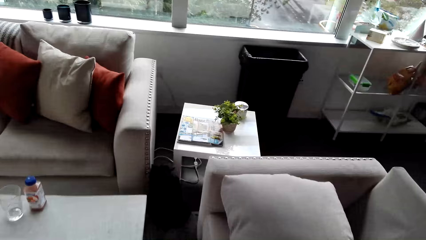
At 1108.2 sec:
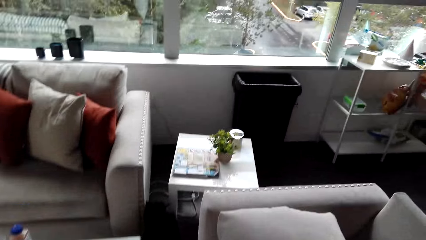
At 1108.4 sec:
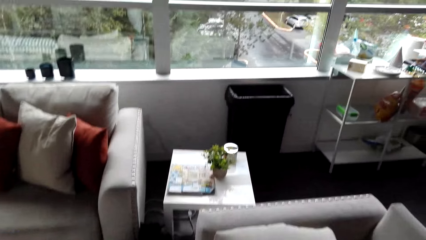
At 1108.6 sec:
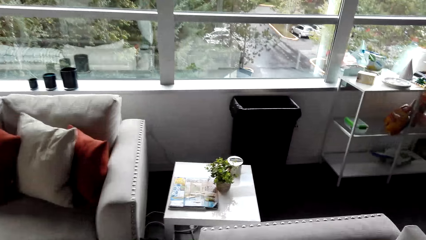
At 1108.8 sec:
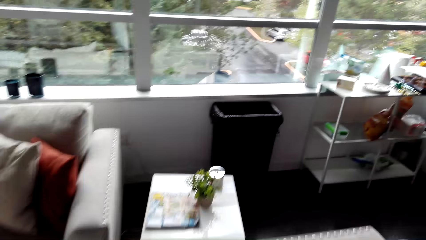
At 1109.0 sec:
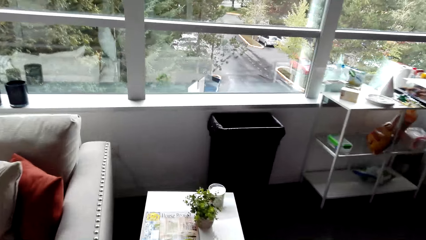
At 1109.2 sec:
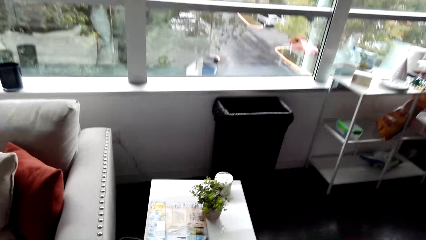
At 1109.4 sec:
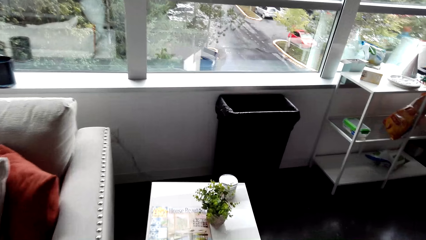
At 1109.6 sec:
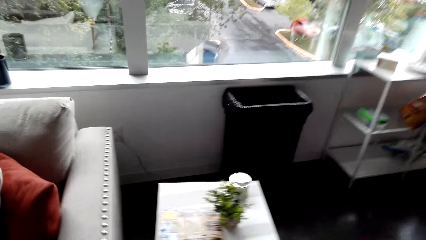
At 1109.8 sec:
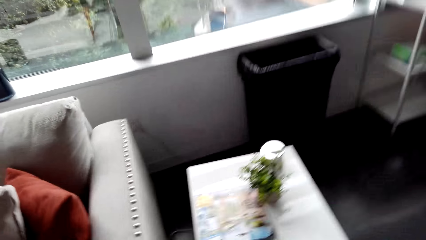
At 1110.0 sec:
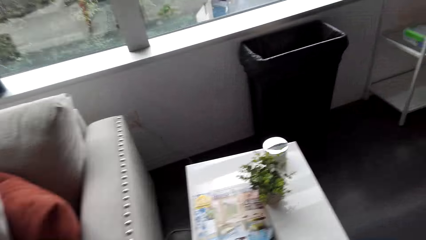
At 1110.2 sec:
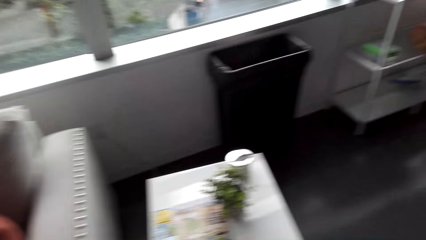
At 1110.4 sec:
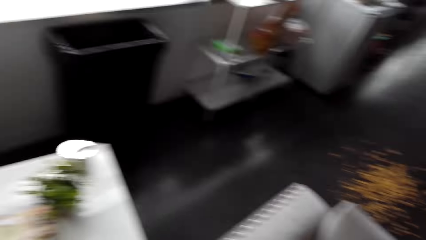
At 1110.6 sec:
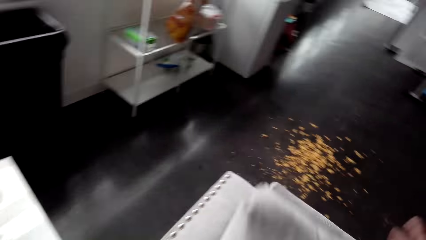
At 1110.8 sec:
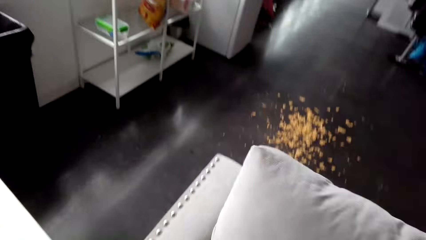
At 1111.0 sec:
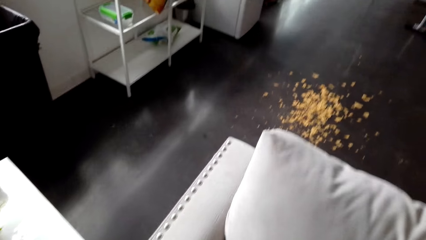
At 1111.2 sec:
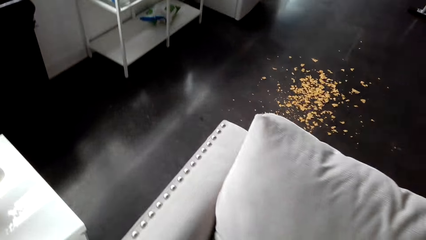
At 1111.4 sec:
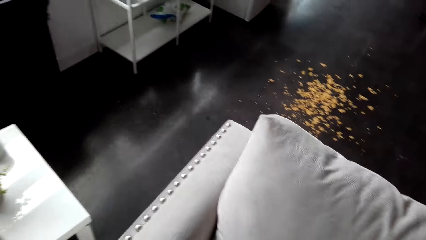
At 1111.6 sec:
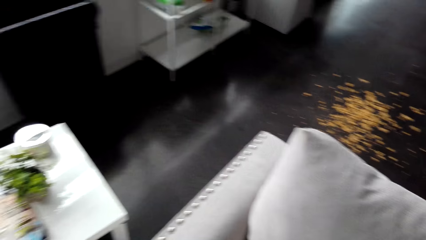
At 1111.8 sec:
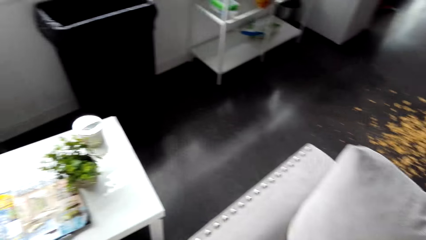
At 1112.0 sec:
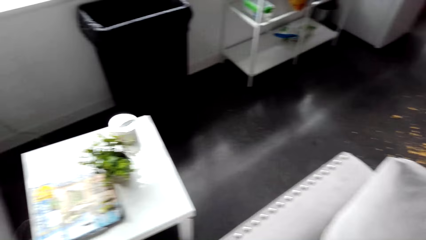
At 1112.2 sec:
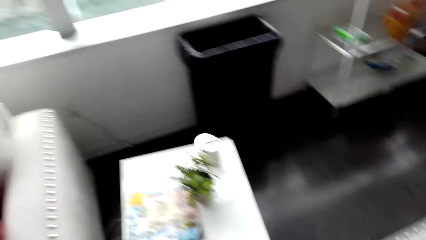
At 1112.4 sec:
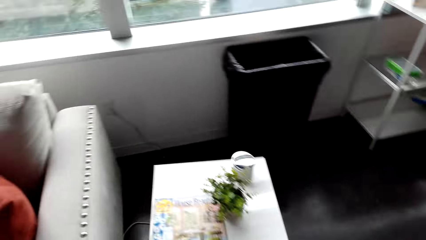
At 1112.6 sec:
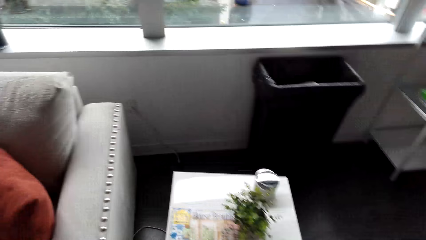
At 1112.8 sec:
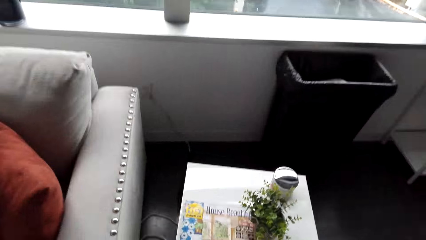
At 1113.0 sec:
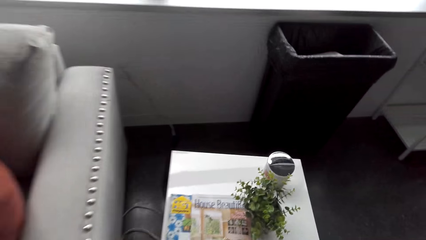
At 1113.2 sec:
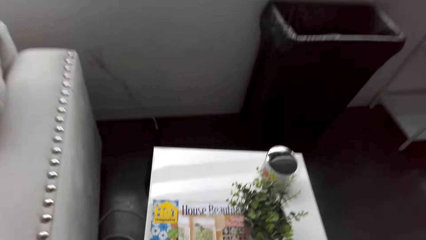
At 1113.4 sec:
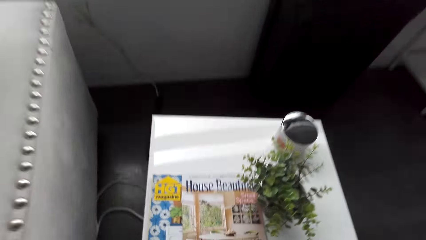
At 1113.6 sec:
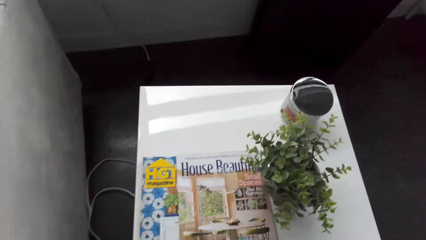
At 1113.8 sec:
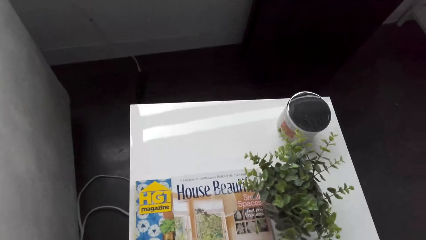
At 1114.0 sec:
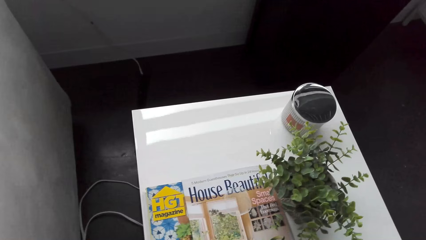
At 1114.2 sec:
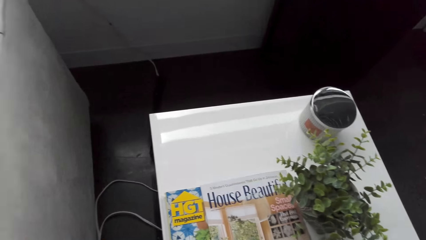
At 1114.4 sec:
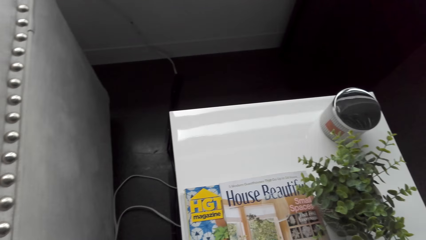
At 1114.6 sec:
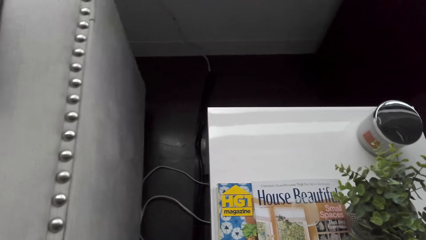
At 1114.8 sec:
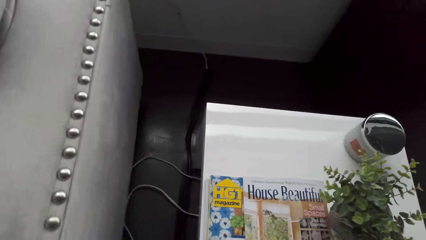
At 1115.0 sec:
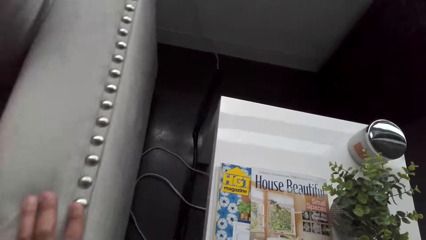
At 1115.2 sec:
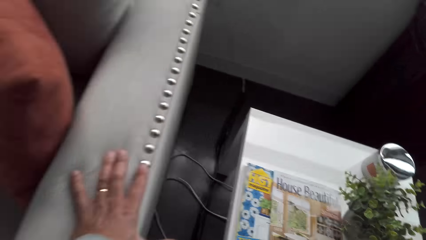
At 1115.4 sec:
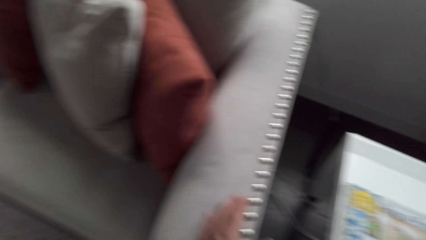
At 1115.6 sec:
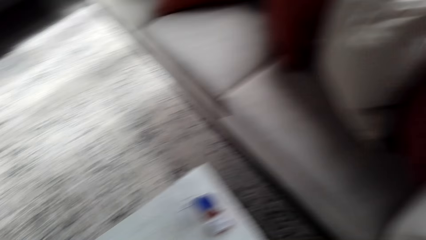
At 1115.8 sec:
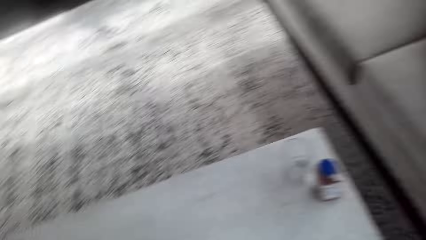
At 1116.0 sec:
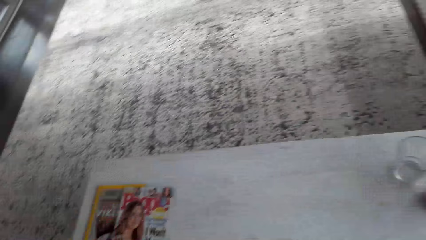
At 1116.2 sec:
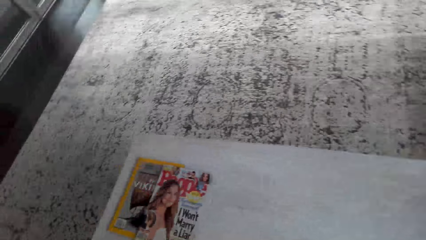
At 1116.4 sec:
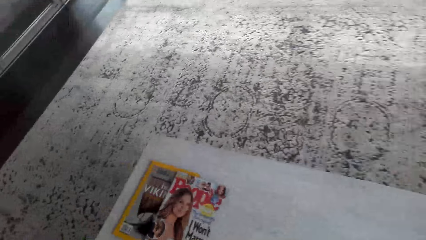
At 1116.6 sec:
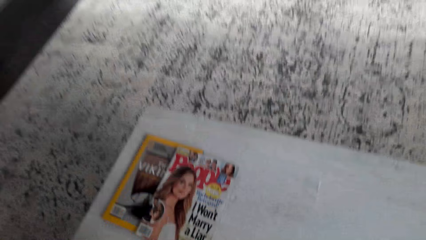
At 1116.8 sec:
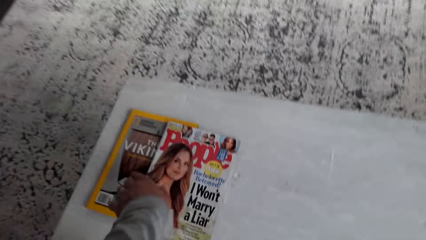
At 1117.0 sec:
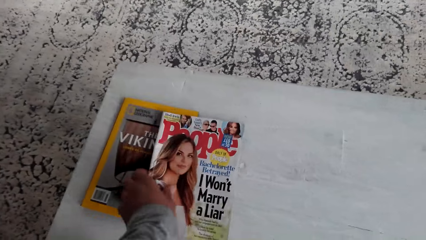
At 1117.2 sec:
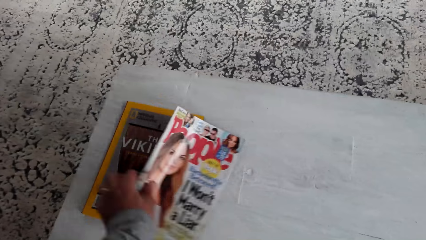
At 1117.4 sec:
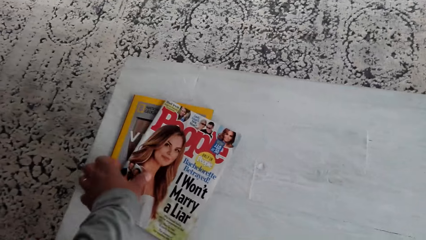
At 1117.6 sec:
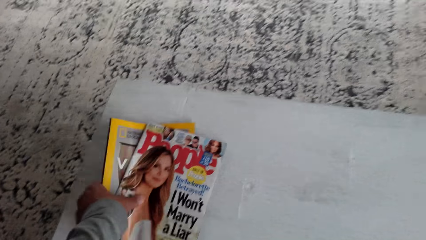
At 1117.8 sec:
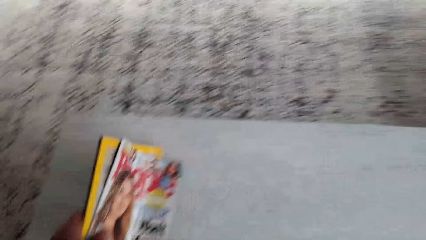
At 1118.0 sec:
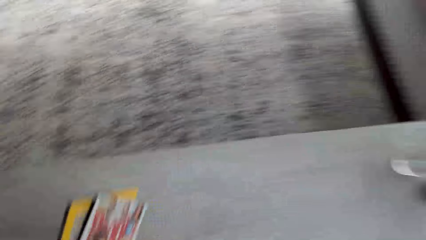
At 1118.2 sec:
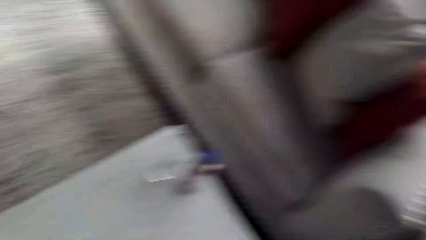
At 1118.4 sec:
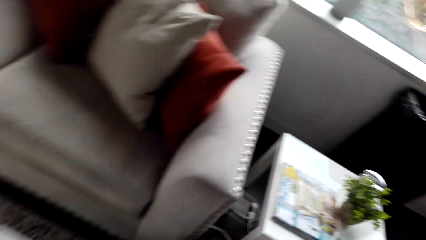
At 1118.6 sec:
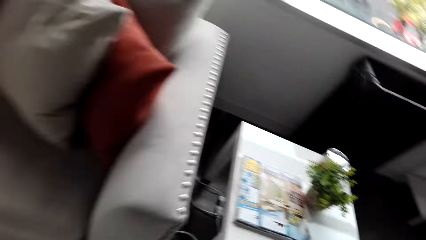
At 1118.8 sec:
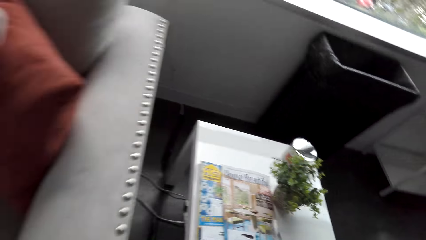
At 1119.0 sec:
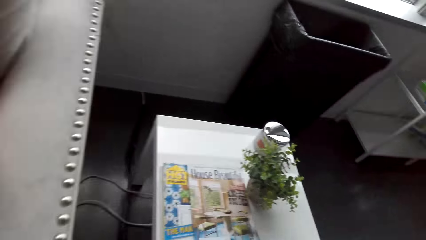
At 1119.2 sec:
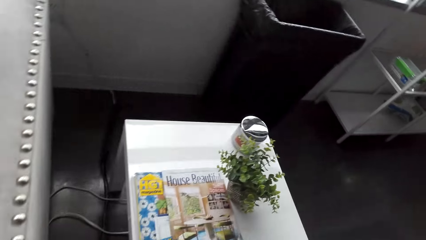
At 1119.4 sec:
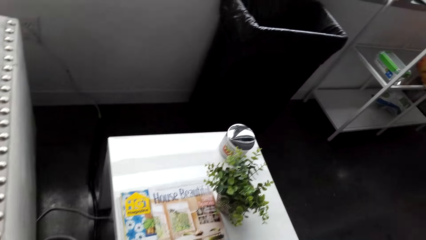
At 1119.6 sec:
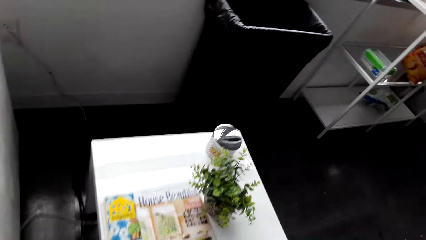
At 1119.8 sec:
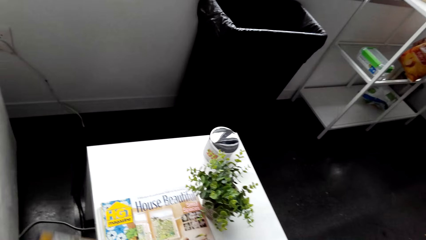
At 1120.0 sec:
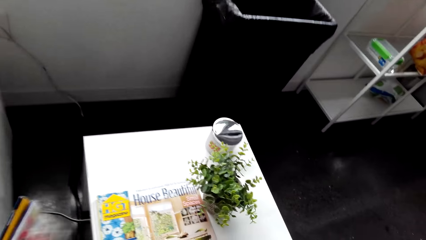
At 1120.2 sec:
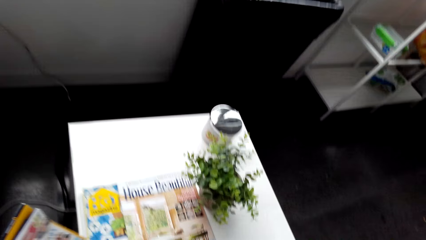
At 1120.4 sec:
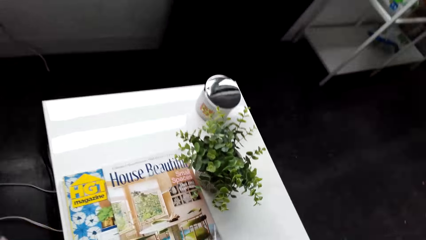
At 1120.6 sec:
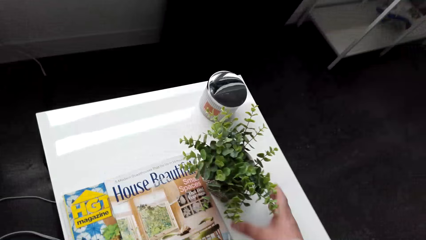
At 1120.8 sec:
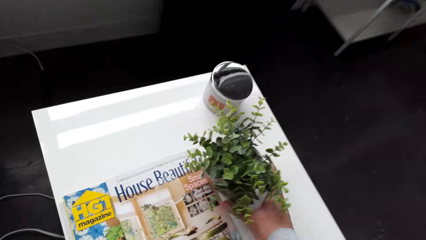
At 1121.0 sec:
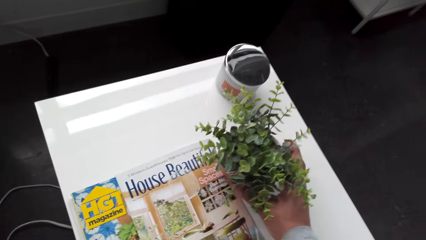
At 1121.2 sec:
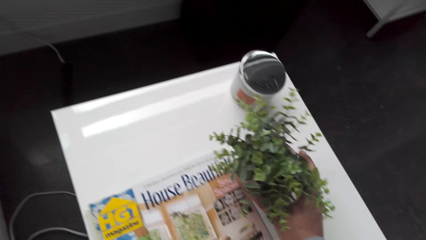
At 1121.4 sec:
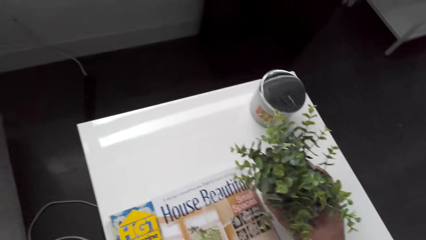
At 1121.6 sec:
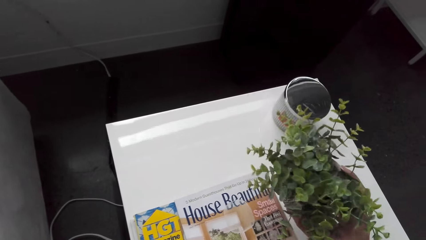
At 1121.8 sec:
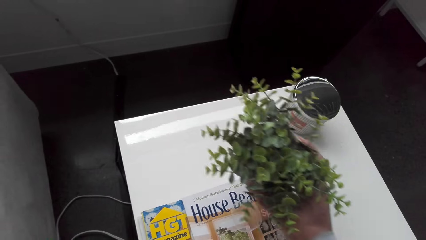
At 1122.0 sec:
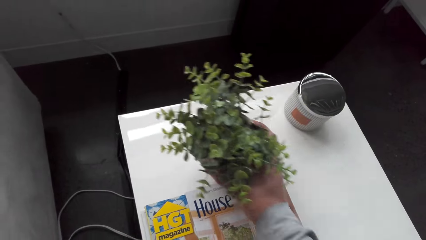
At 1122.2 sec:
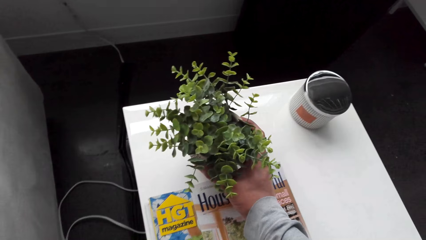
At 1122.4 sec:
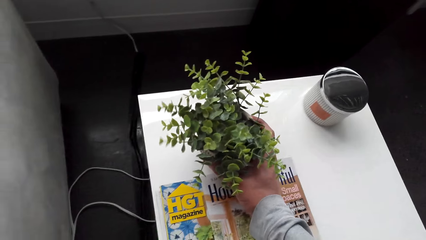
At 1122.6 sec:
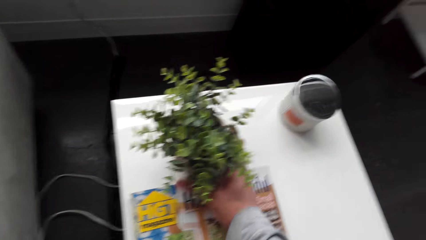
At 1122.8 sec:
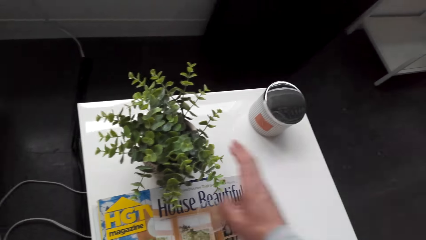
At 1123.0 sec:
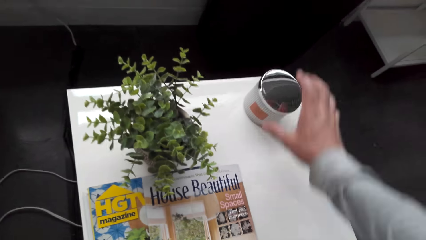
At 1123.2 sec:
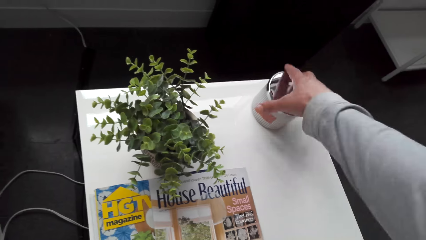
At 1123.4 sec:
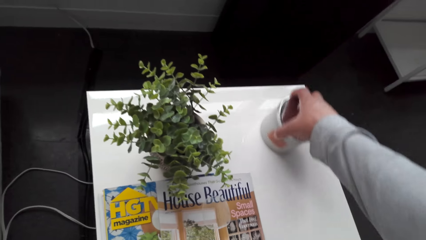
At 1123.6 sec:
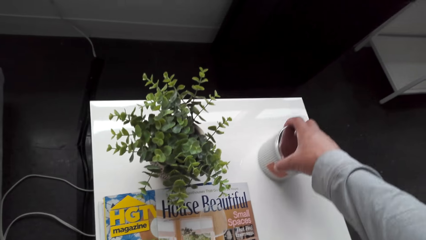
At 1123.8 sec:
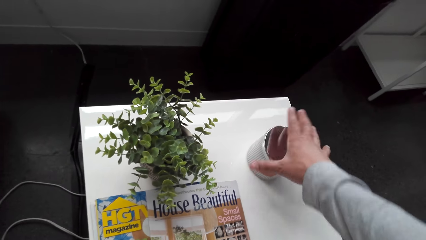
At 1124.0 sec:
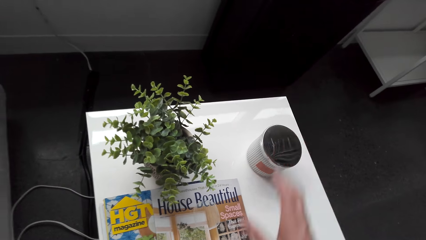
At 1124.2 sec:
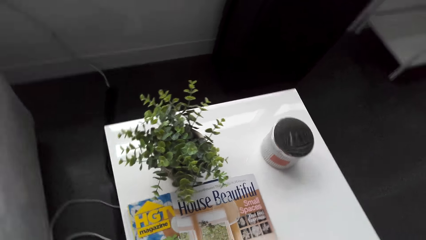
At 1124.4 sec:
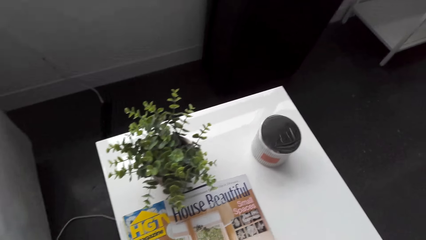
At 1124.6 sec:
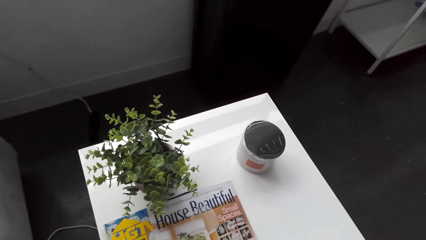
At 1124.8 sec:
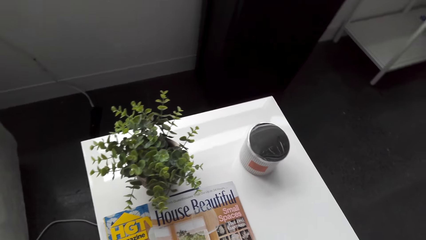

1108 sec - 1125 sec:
The camera wearer puts the pillow on the couch. They walk around the room. They hold the couch. They walk around the room. They pick up the magazines from the table. They move around the dining room. They pick up a plant and put the plant on the table. They move the flower and container at the corner of the freezer. They pull a tin.
